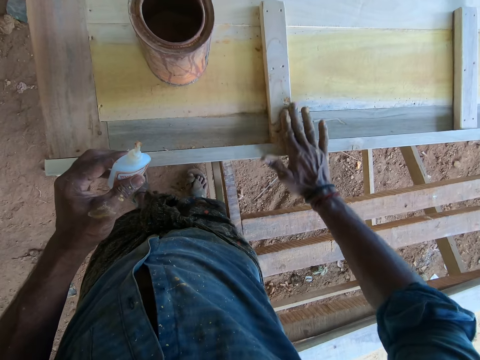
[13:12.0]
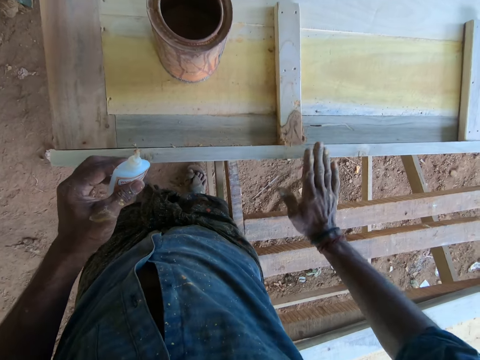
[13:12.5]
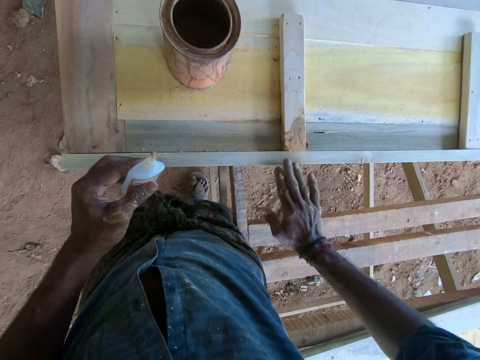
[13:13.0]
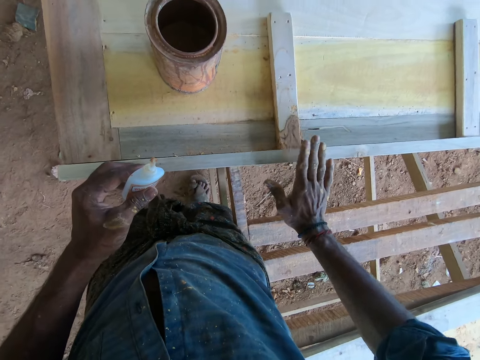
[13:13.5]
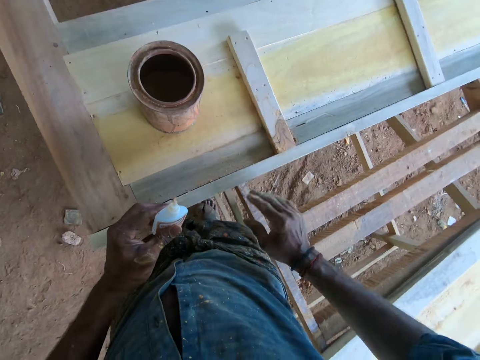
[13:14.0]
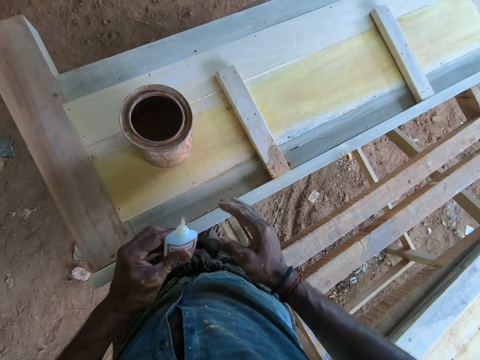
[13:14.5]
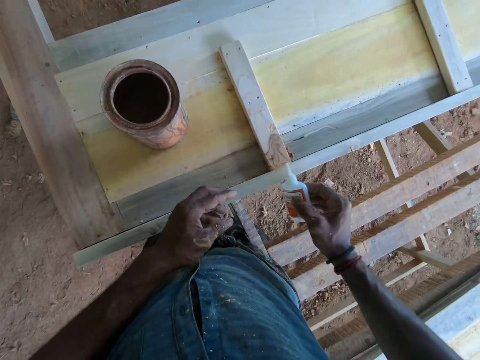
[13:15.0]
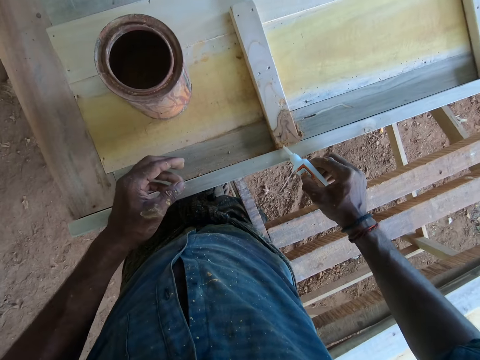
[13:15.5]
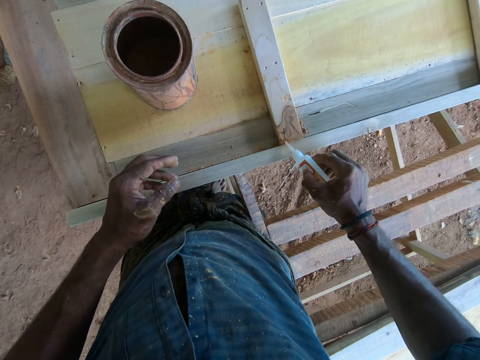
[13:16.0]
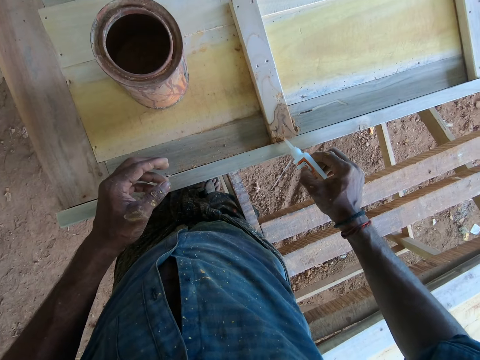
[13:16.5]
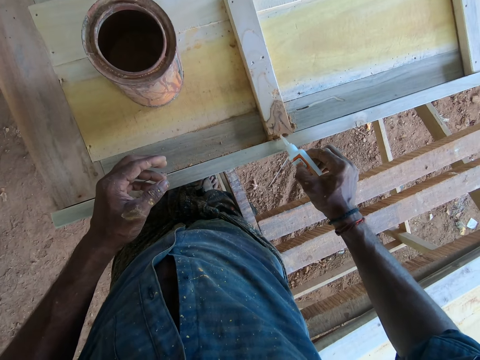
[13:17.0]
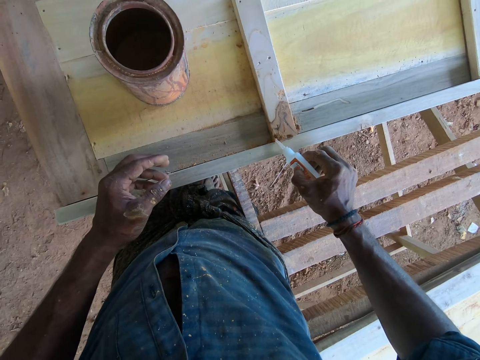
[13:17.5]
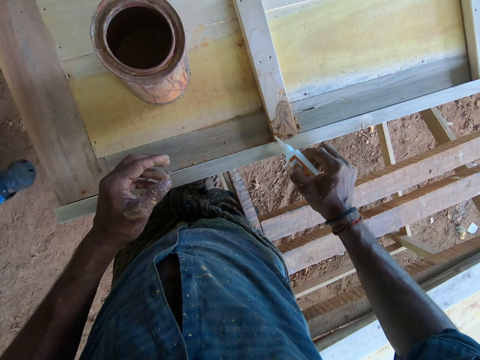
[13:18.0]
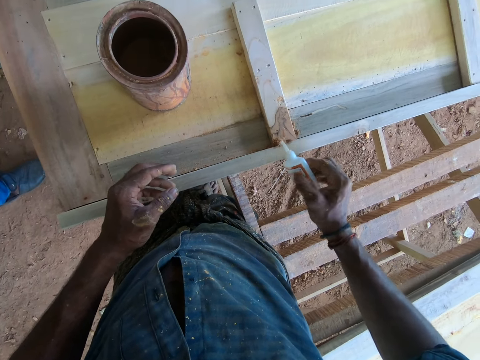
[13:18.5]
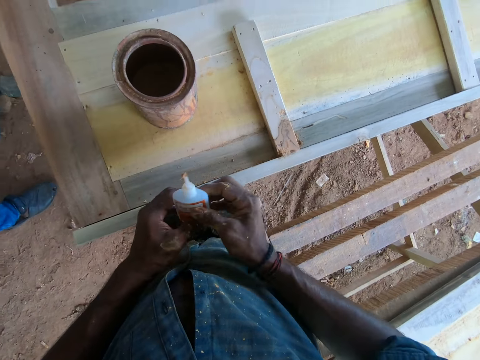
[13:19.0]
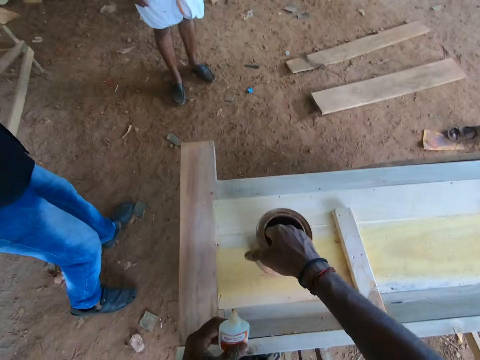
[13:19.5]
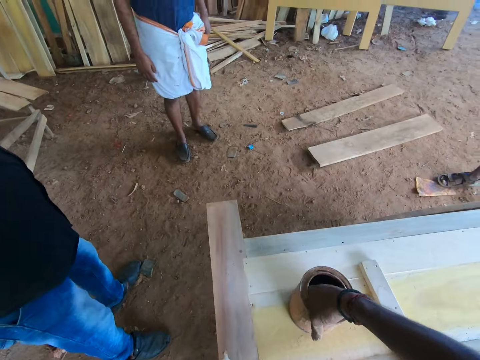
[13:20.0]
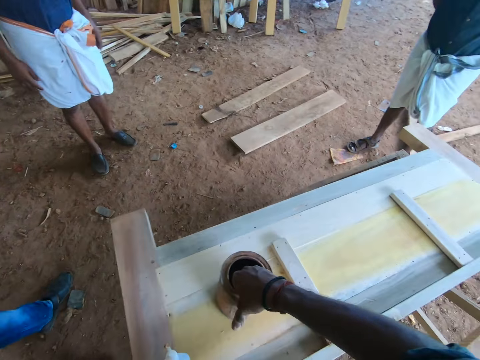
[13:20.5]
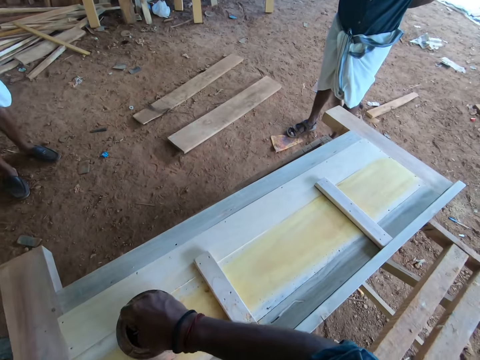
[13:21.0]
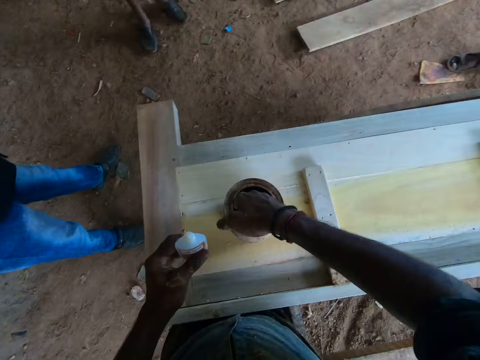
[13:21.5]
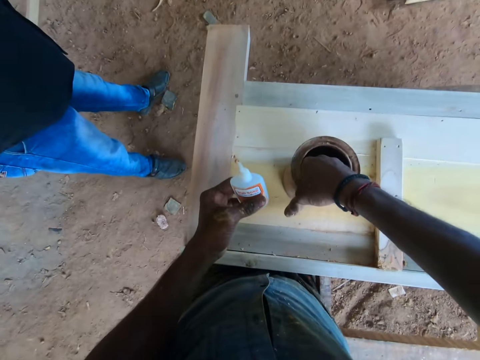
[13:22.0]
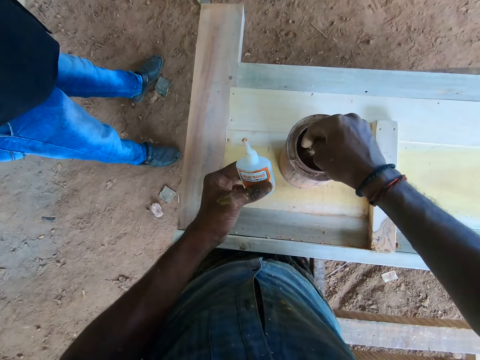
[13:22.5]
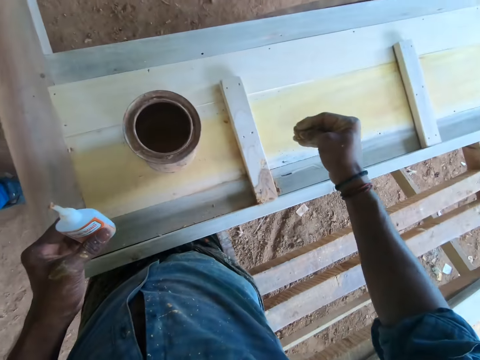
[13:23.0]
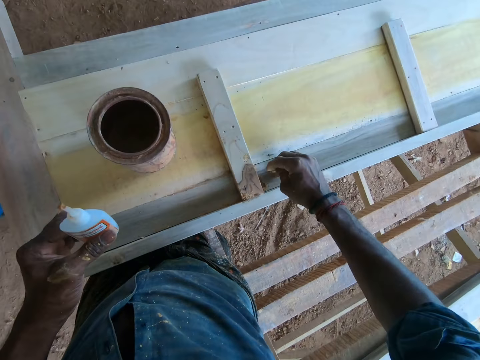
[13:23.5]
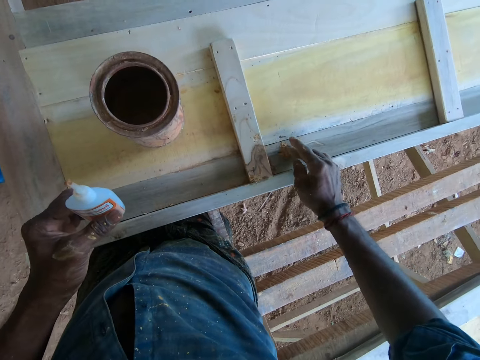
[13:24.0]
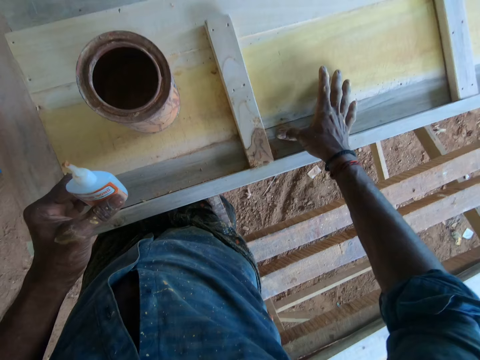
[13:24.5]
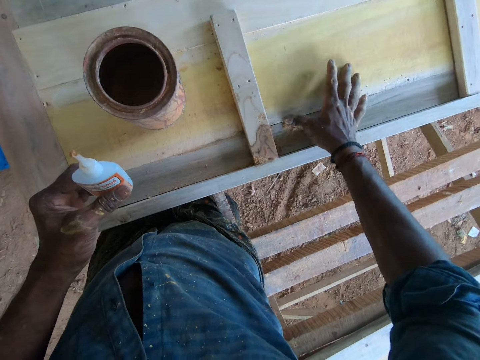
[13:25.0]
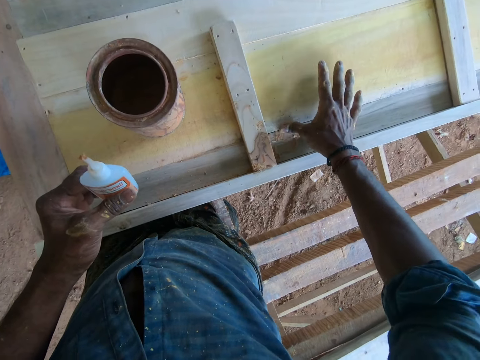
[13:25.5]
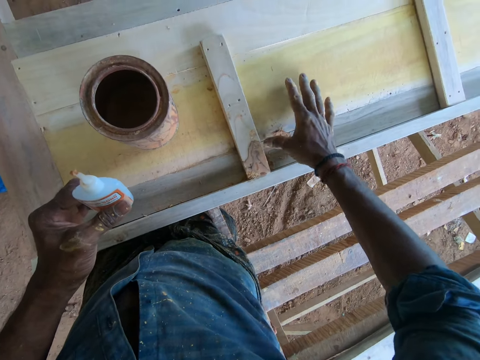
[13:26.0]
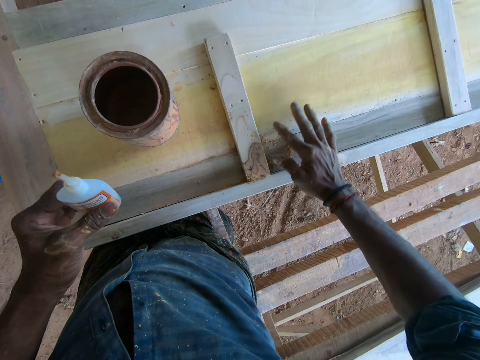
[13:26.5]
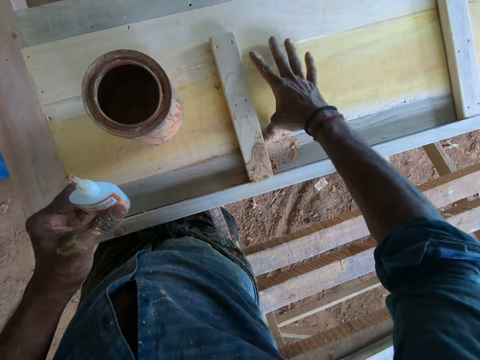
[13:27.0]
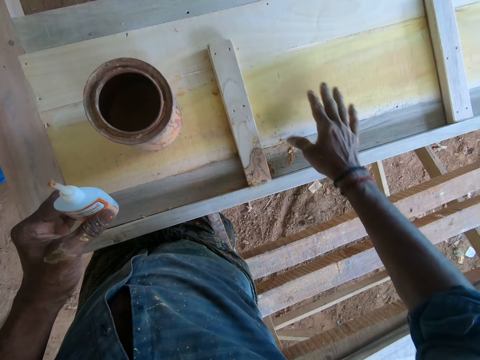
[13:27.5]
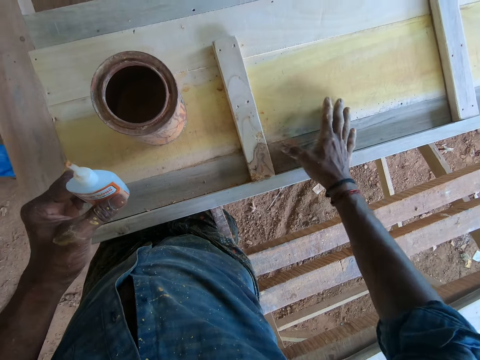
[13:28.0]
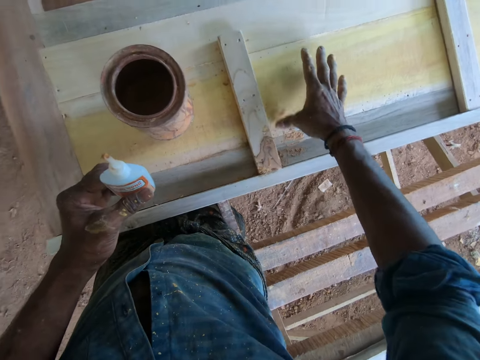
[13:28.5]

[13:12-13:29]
The camera wearer moves the glue to the right hand. They pour the wood glue on wood. They move the glue to the left hand. They pick timber coat from the tin with a hand. A man talks to the camera wearer. The camera wearer pours timber coat on the wood. They talk to the man. They spread the timber coat on the wood with fingers.

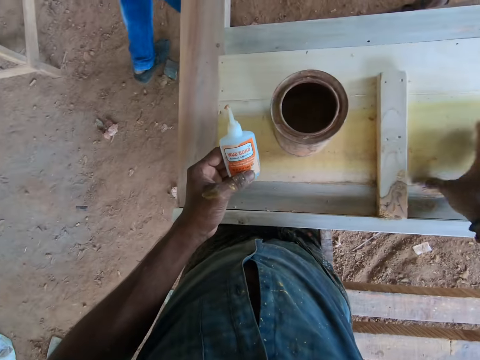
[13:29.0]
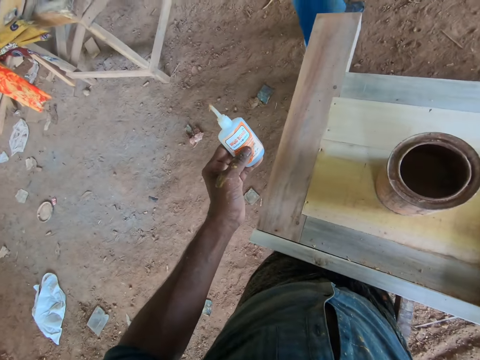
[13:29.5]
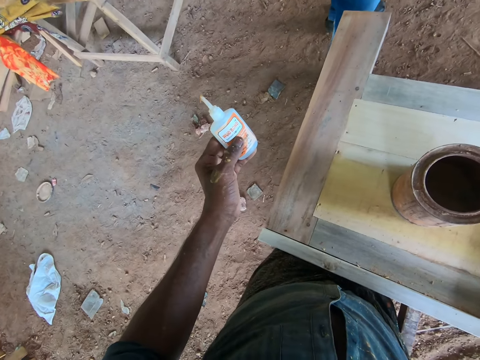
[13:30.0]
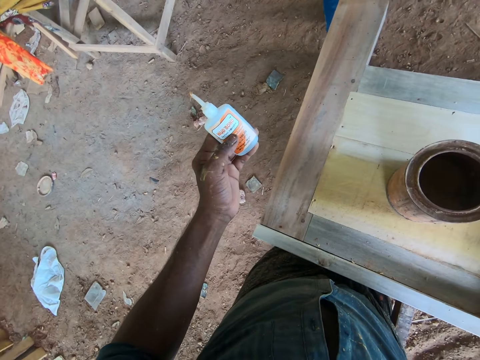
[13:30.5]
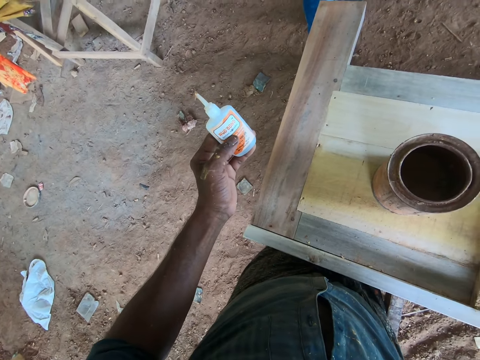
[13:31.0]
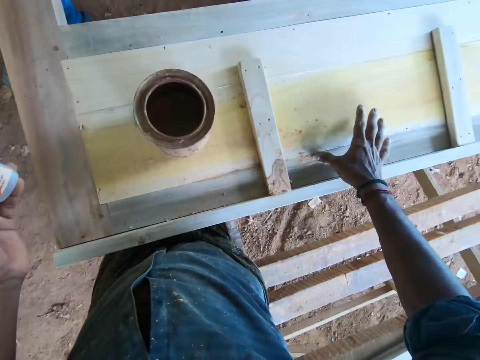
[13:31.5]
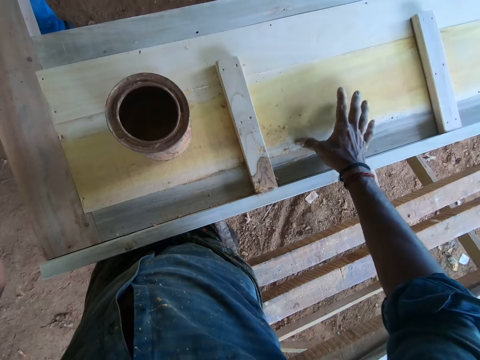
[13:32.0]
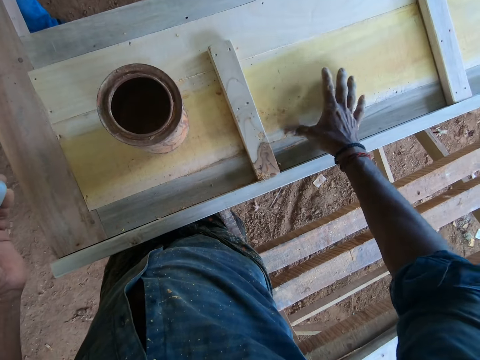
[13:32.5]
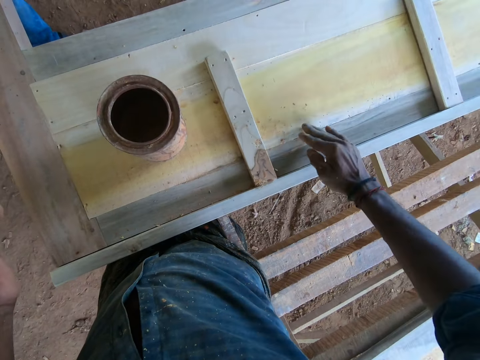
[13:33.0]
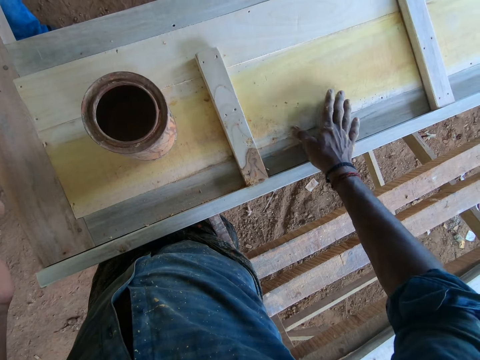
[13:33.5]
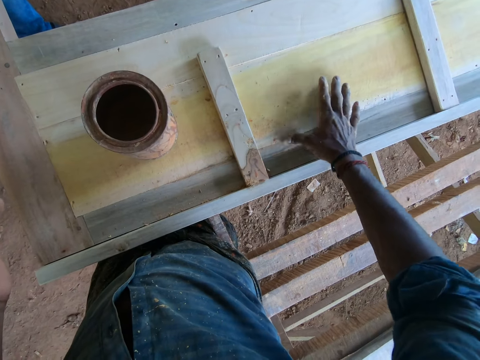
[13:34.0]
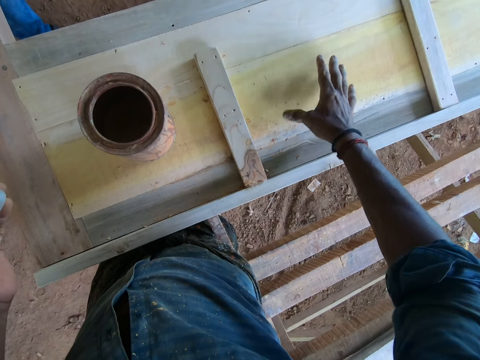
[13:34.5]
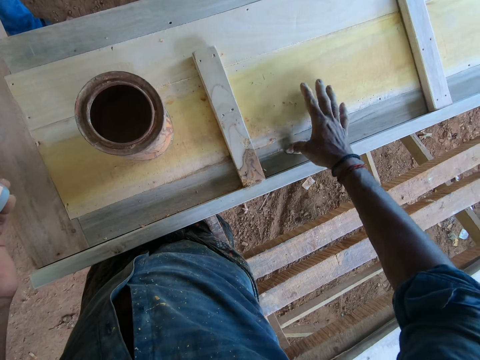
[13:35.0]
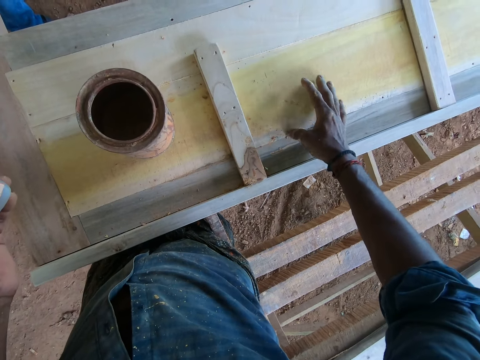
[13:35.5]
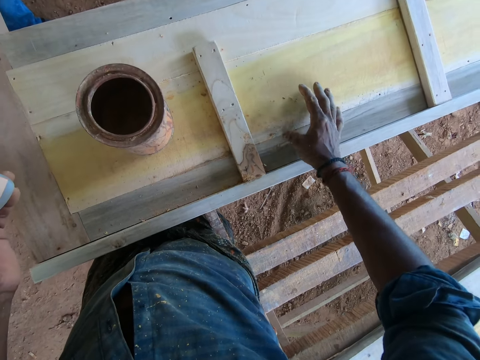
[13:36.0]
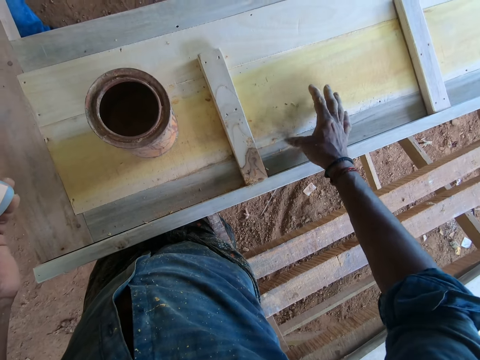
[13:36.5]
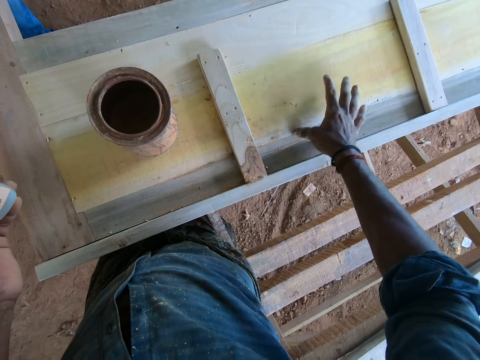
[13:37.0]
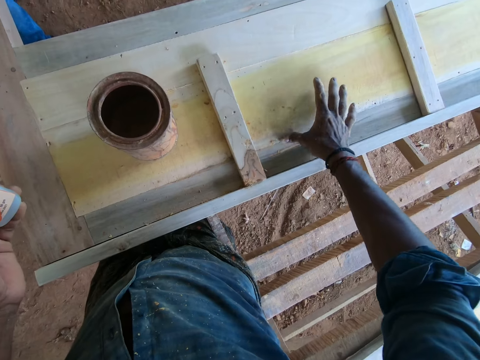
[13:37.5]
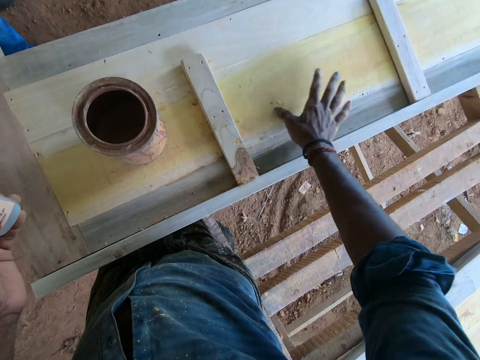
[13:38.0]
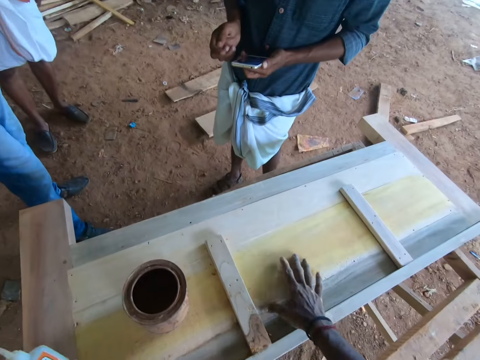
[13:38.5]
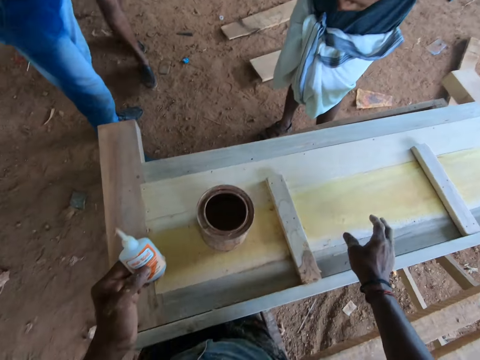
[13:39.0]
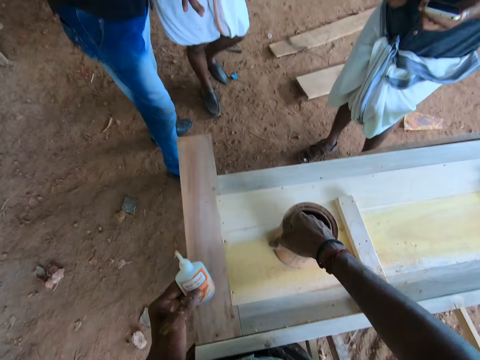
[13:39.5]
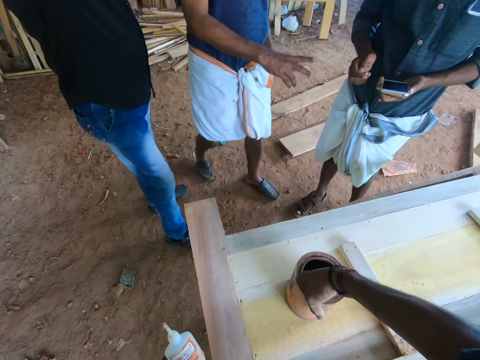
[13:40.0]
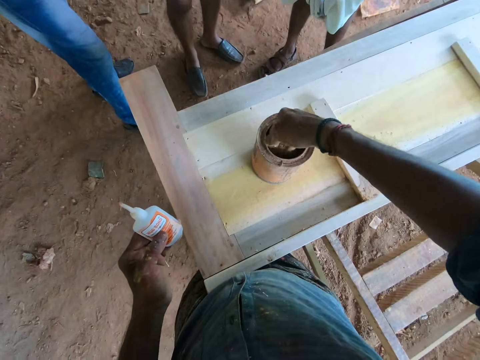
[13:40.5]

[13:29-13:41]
The camera wearer picks timber coat from the tin with a hand.
